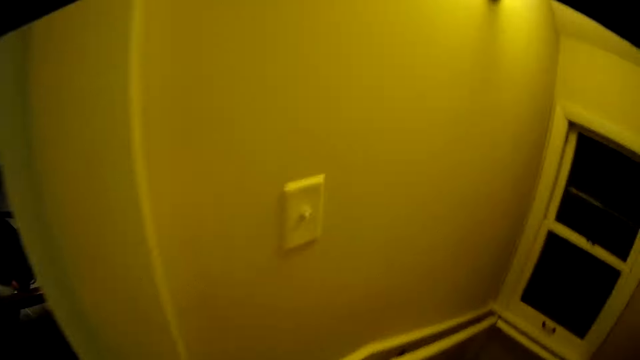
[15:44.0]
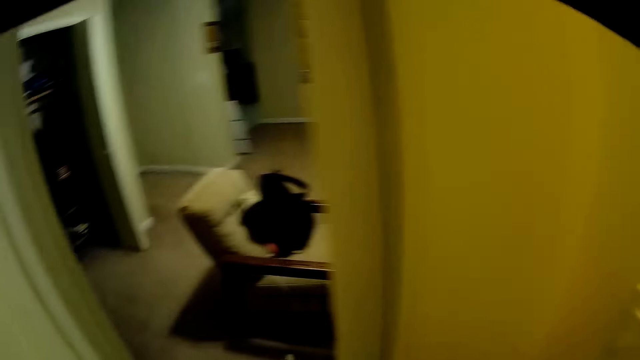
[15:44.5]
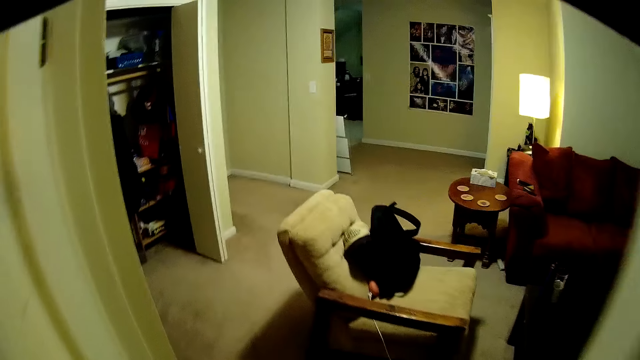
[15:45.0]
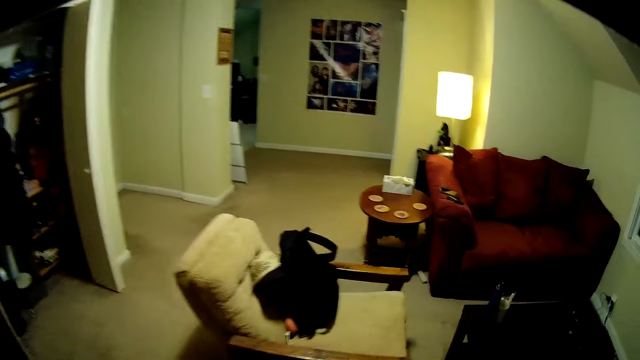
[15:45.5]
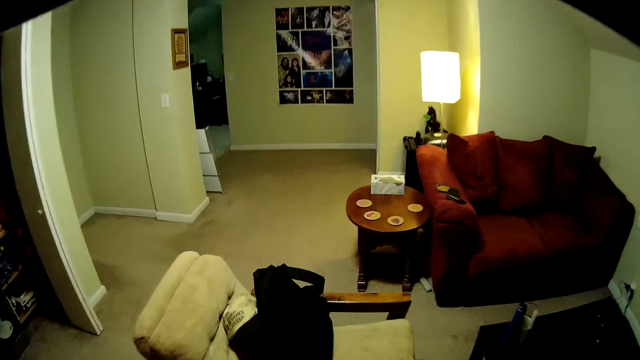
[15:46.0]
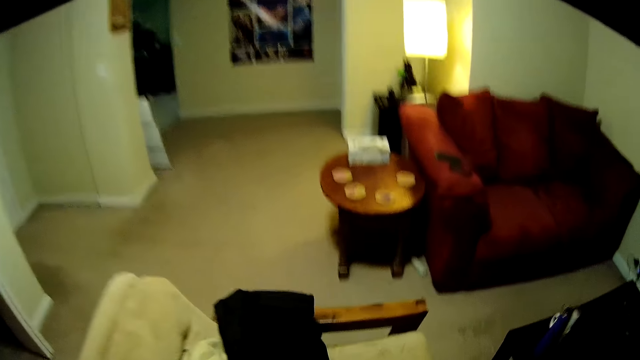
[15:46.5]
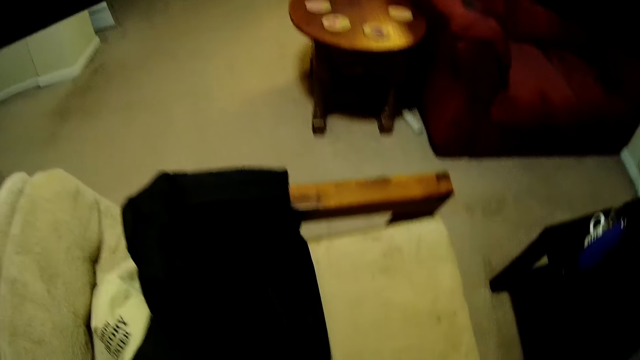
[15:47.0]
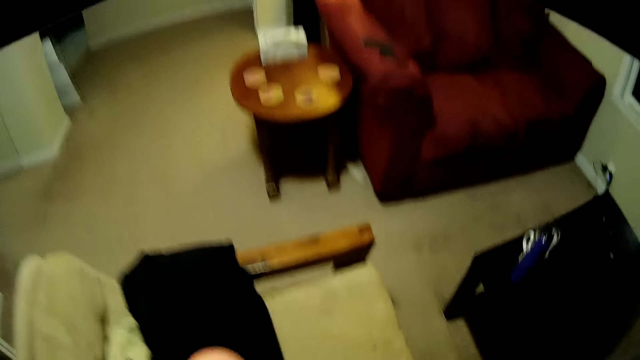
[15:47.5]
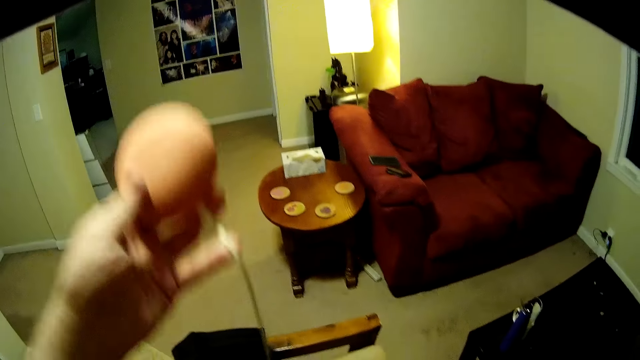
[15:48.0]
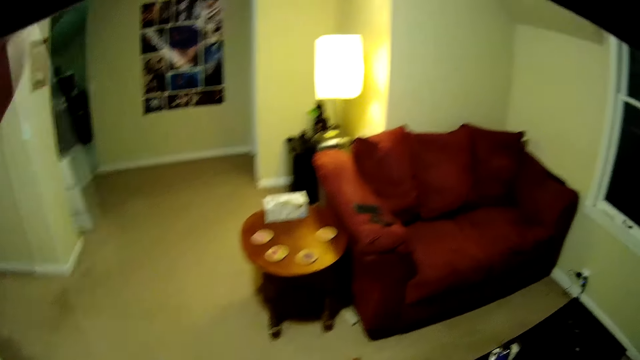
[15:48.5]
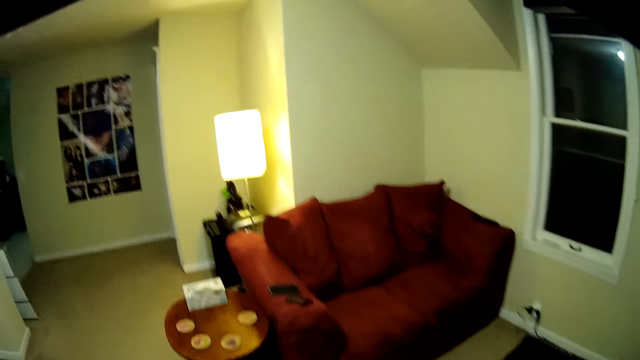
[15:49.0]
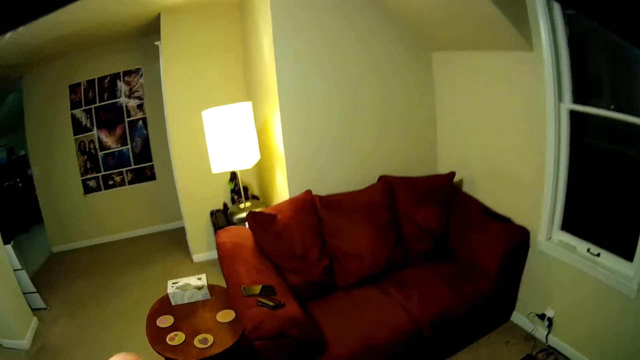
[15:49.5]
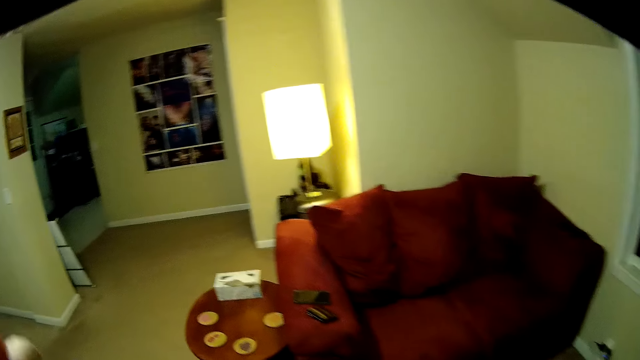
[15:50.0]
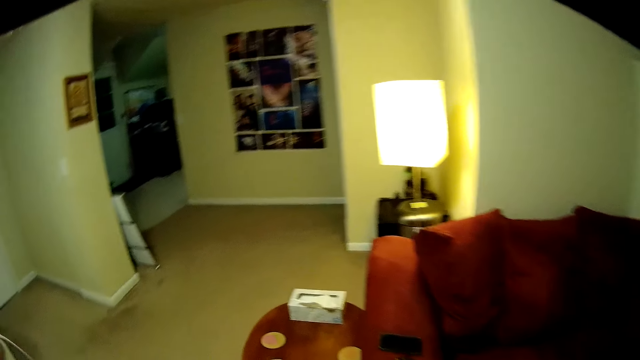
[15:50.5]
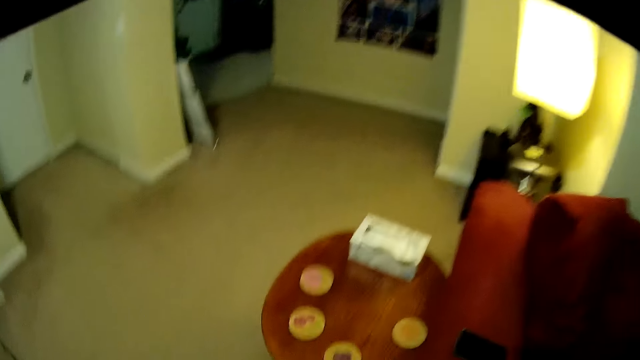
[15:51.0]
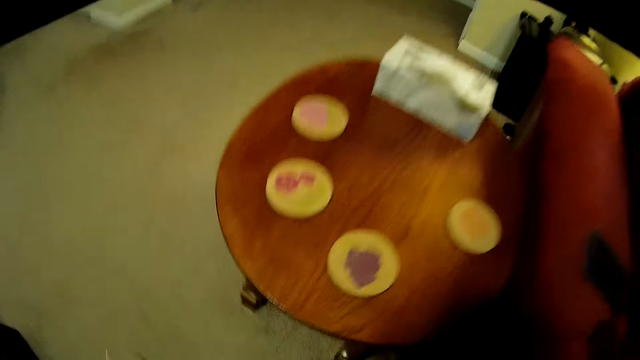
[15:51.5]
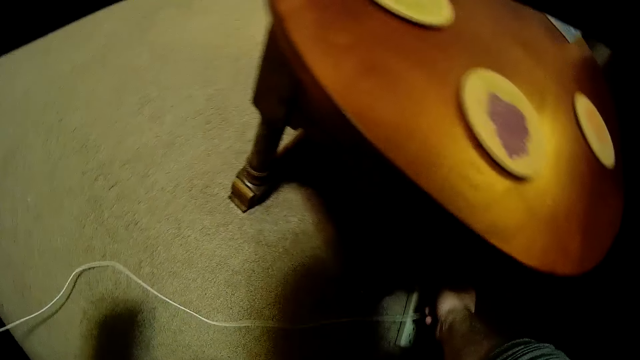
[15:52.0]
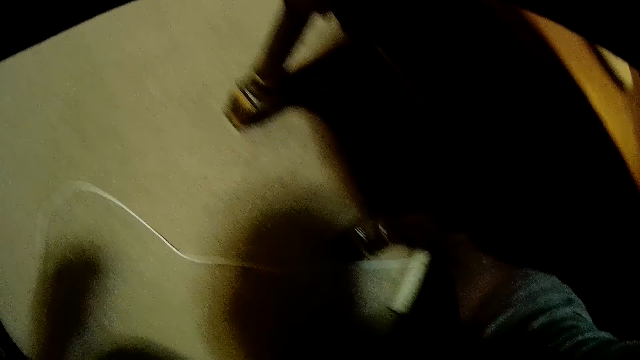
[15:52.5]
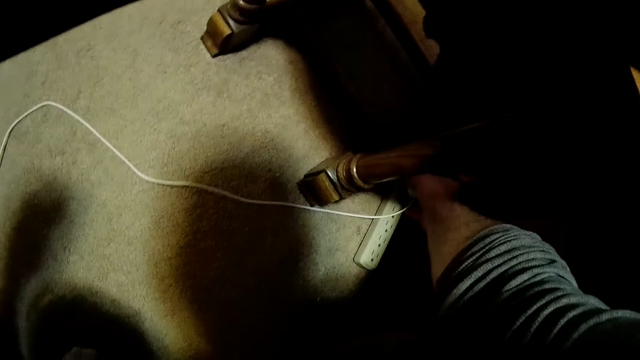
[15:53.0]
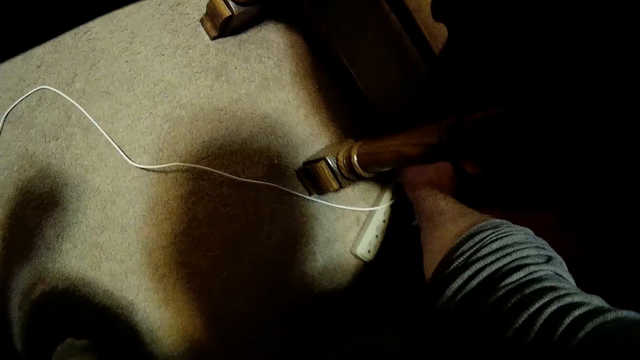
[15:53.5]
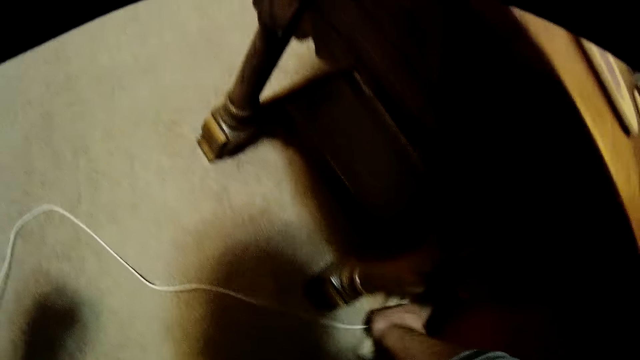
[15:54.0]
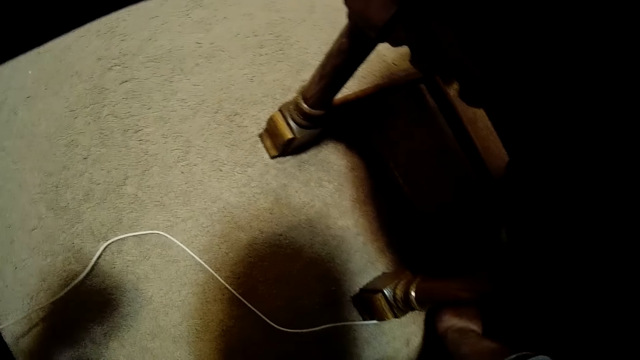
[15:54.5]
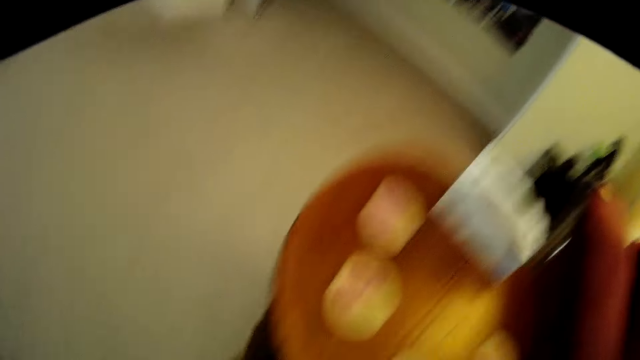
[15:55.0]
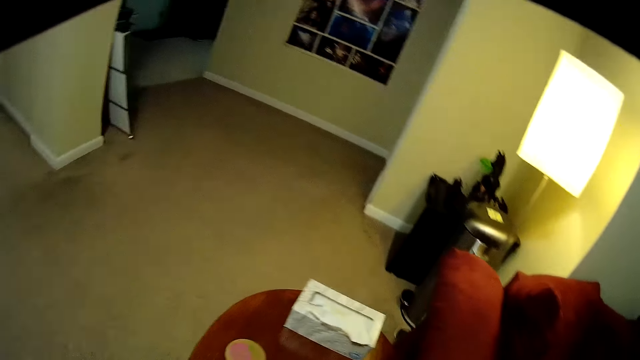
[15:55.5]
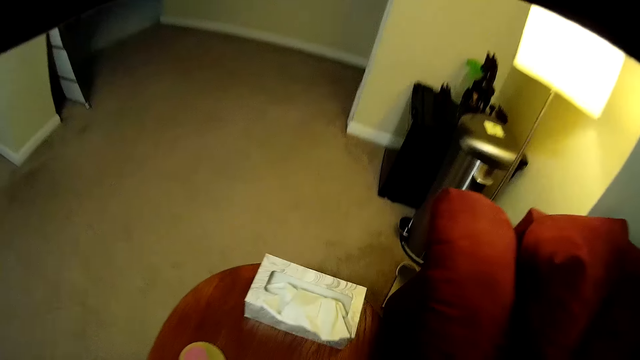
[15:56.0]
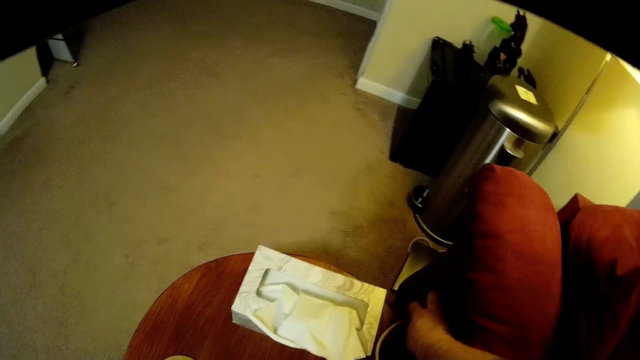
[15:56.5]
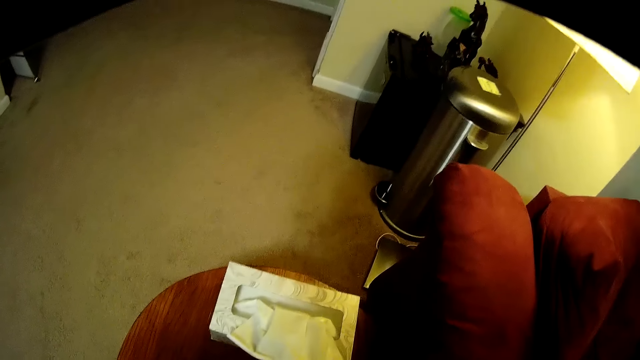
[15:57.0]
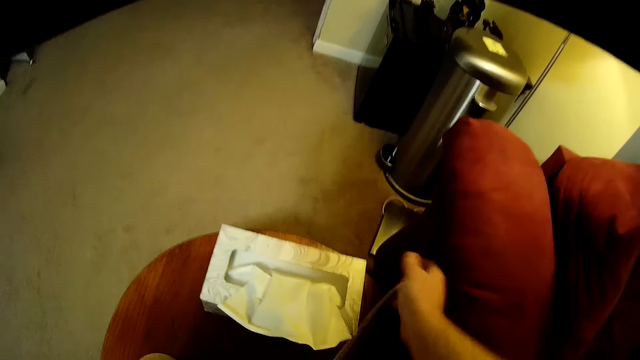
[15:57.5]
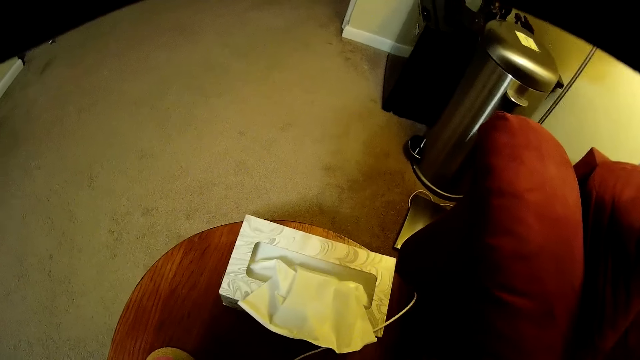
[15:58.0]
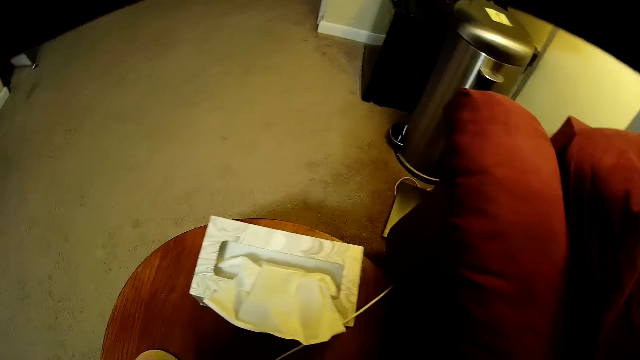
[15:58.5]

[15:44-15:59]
The camera wearer lifts something. They stretch a cable in hand in the living room. They move around. They connect the cable on the socket extension on the floor. They position the cable. They stand up. They drop the cable.

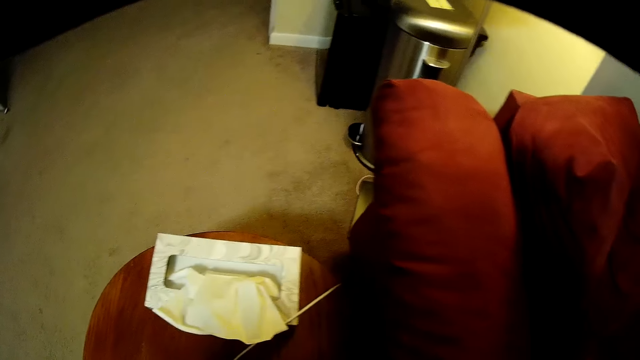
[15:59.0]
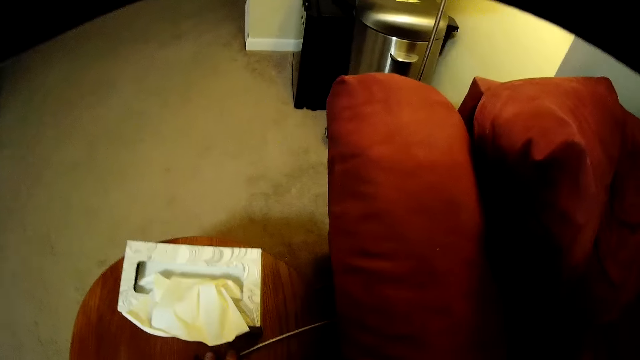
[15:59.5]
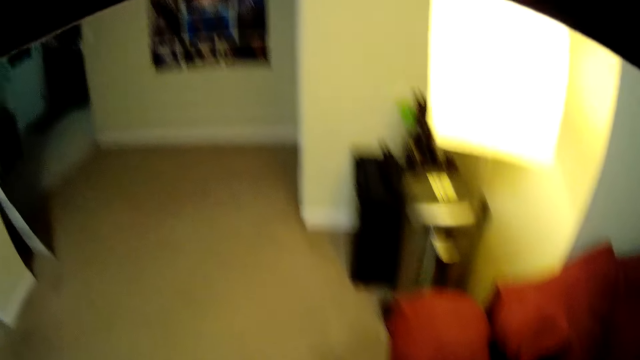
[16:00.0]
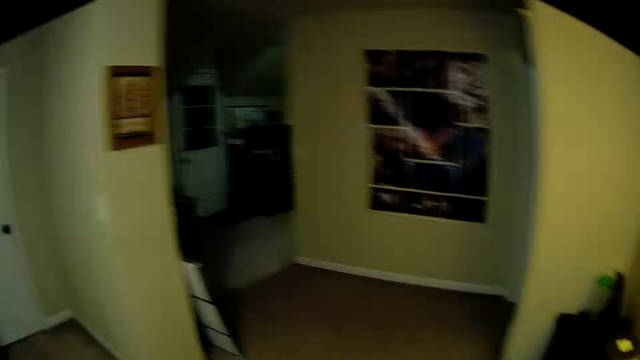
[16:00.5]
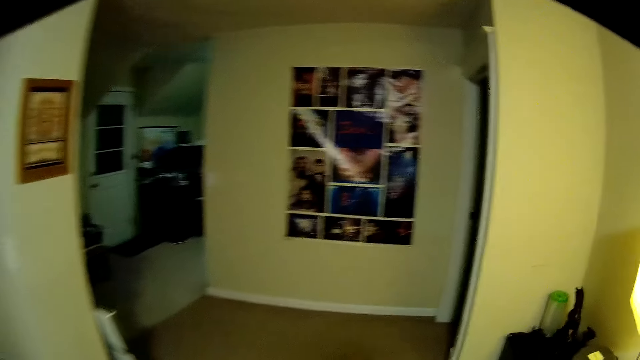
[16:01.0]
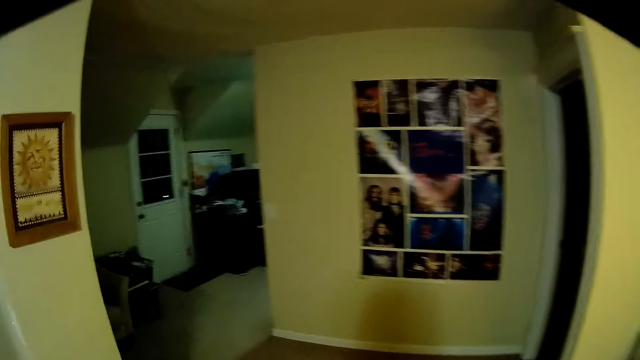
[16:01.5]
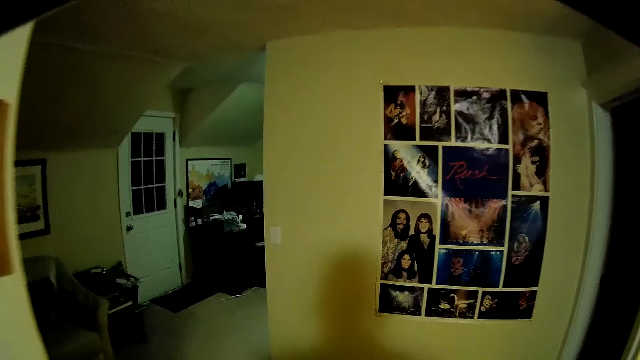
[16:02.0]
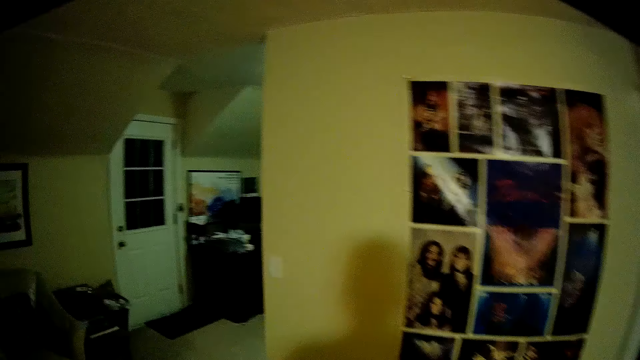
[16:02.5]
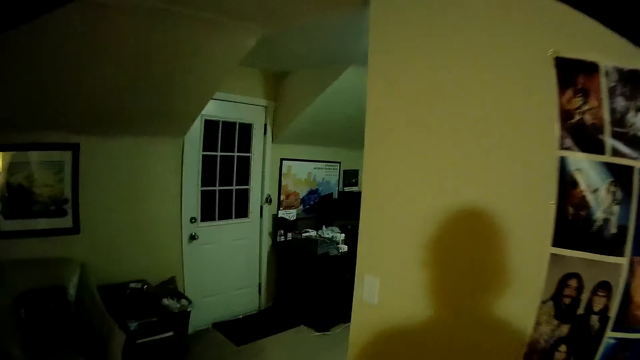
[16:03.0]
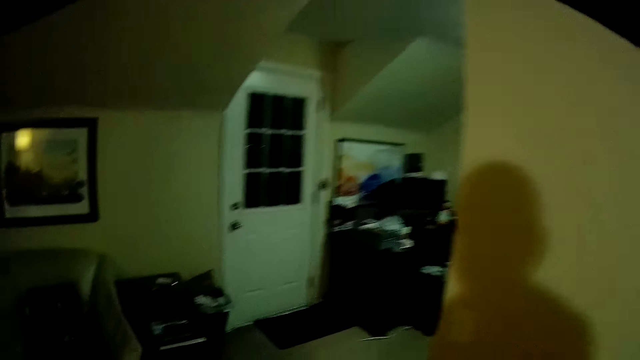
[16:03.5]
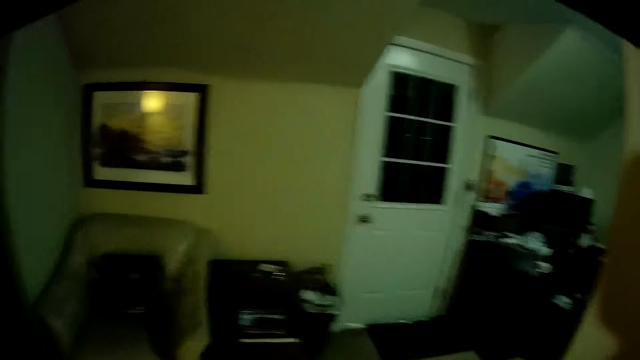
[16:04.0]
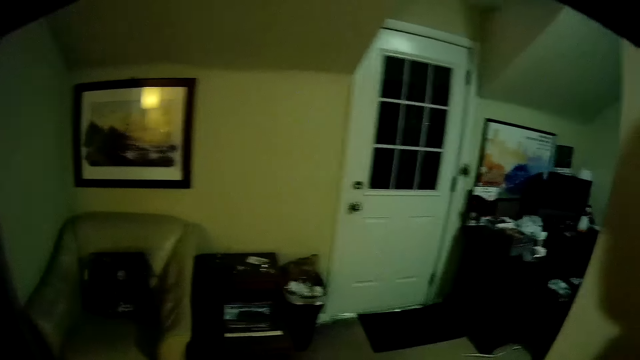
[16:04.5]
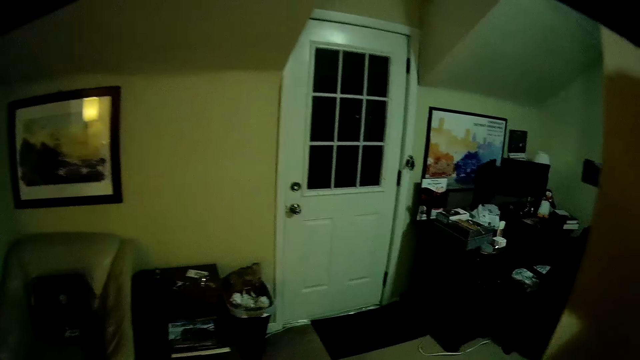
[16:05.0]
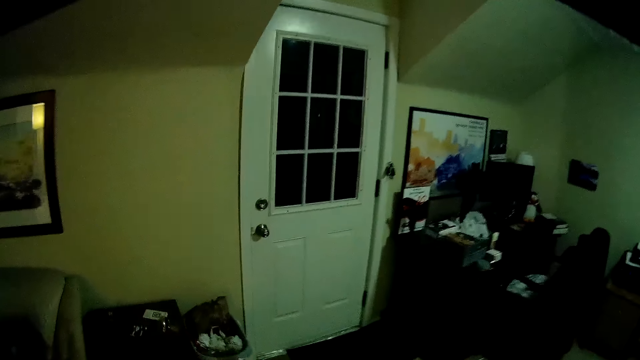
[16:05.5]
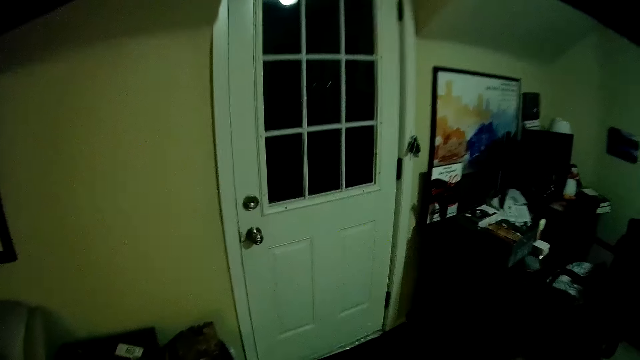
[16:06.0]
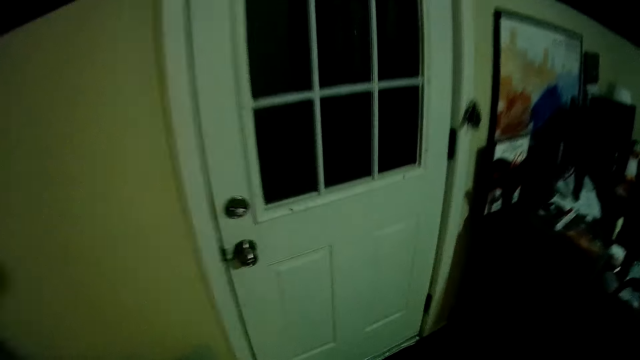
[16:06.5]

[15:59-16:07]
The camera wearer walks inside the room.
